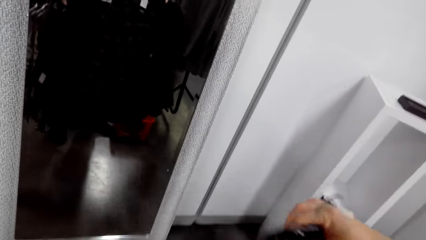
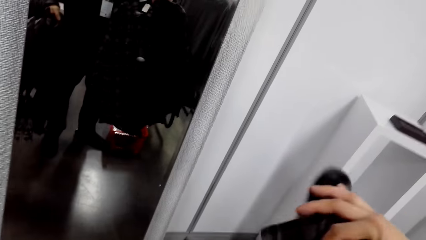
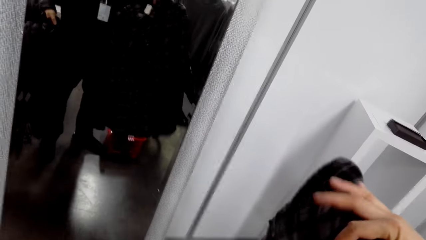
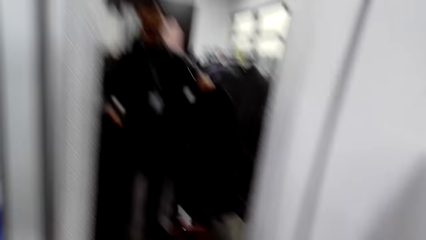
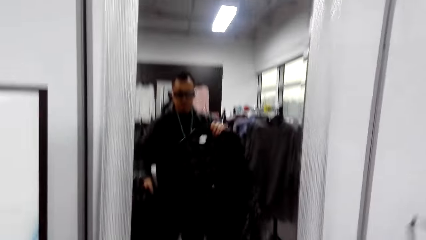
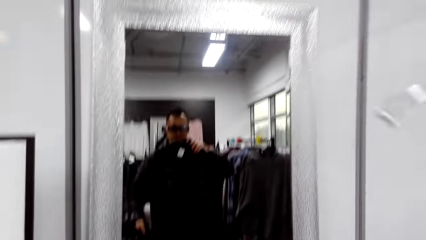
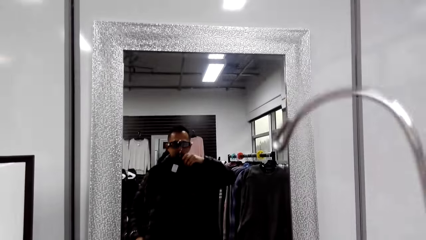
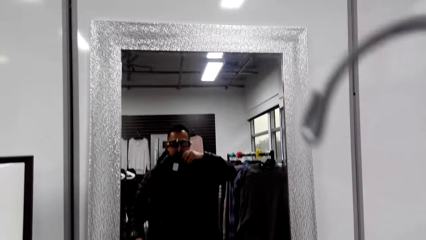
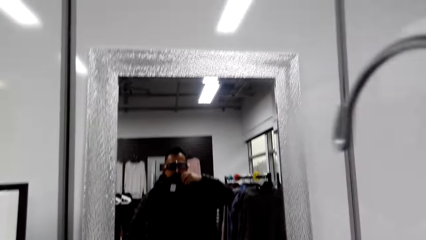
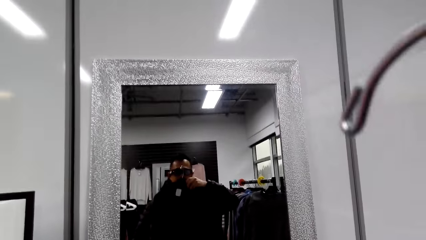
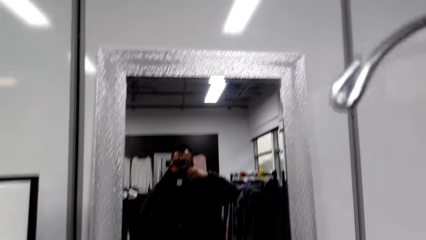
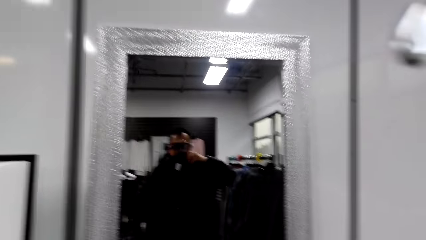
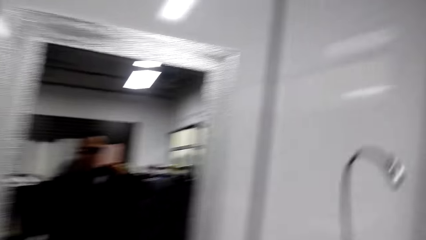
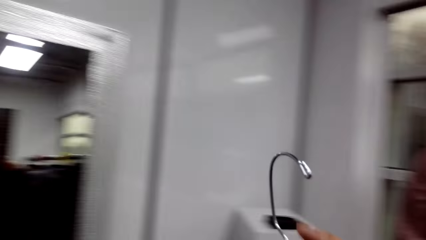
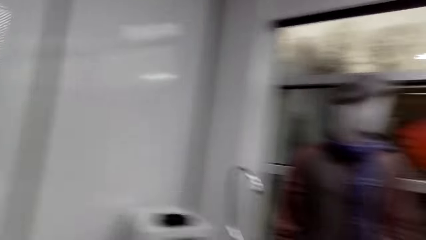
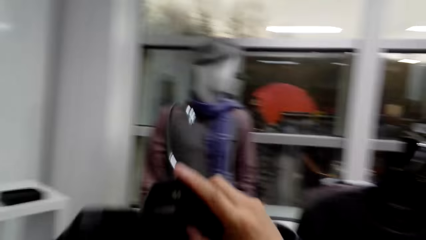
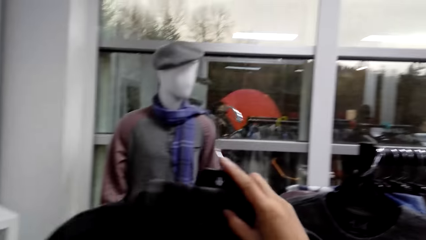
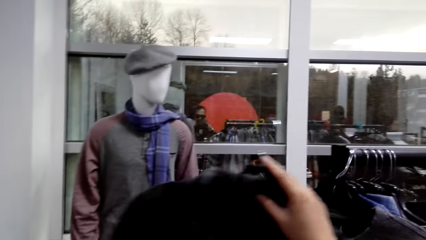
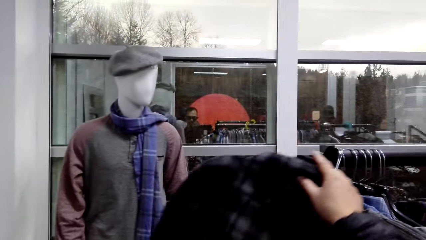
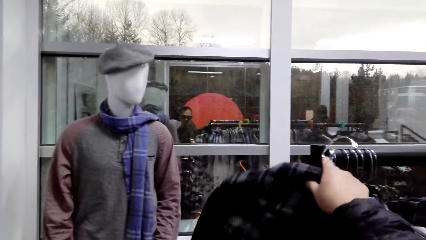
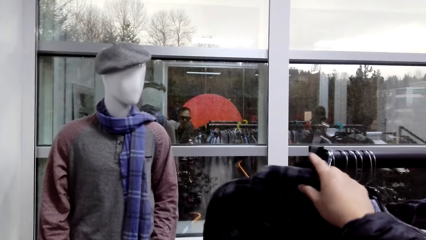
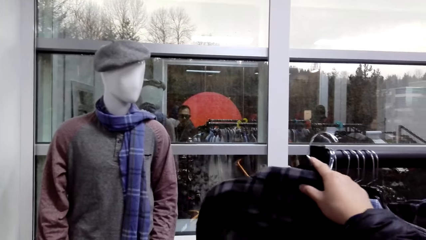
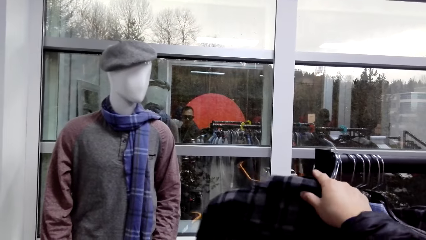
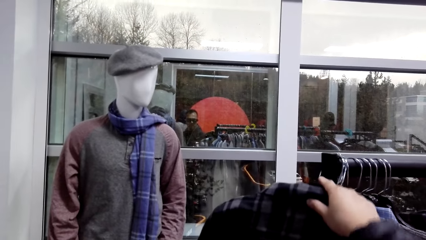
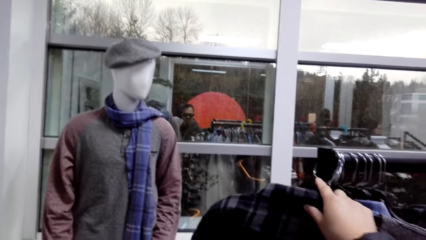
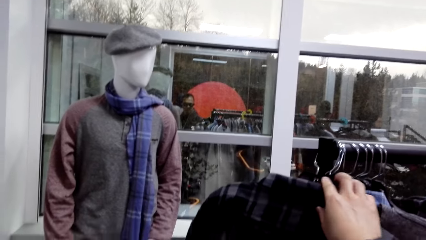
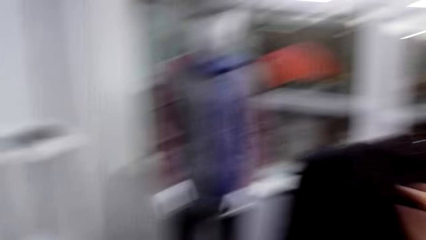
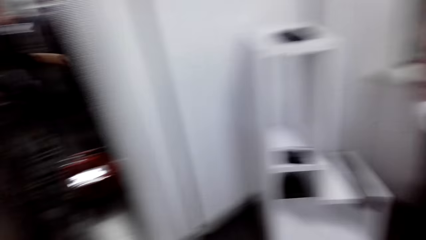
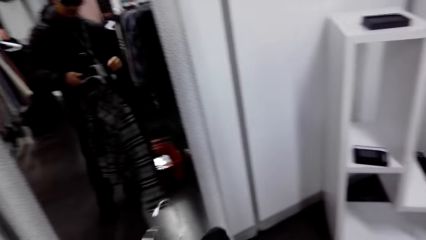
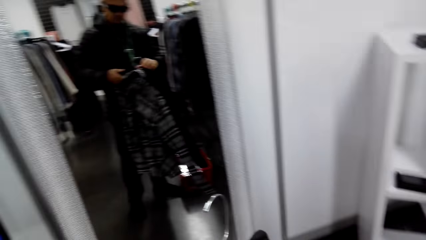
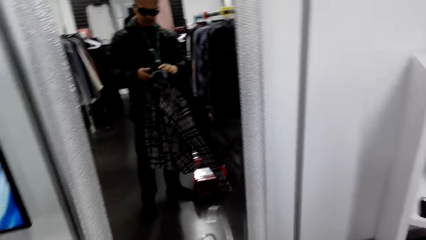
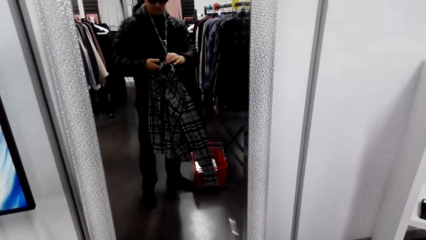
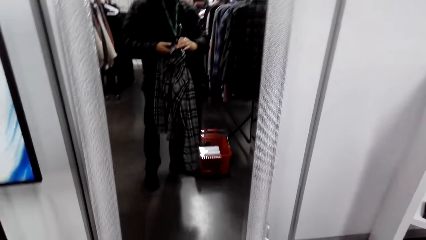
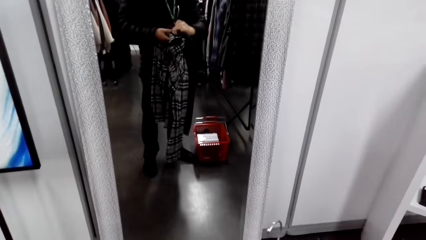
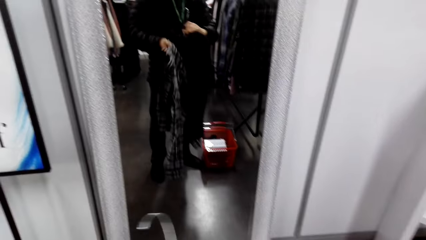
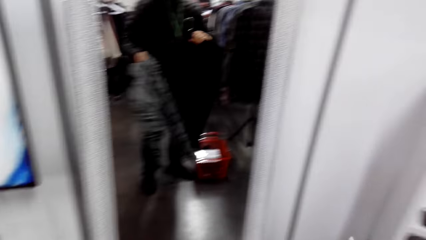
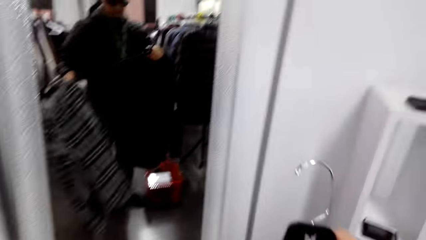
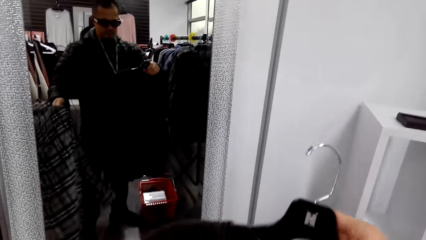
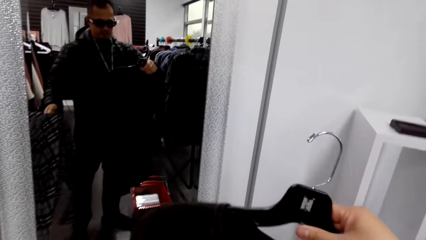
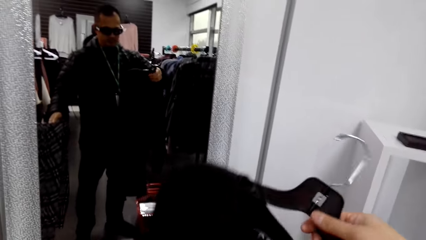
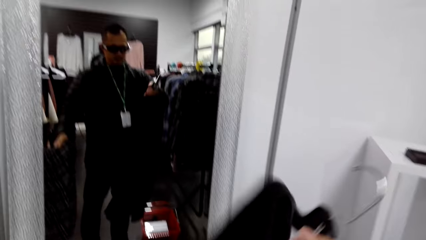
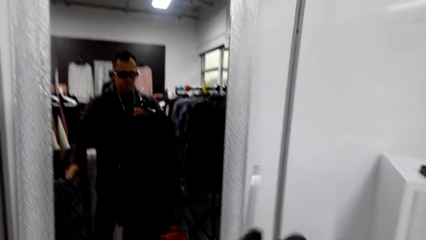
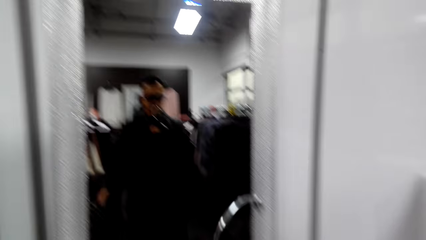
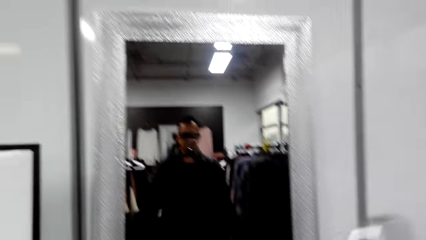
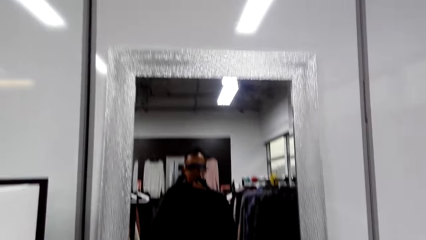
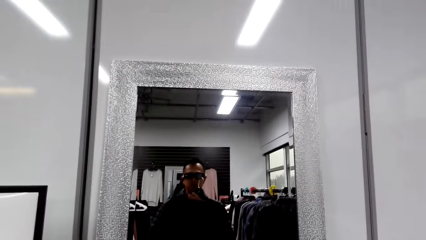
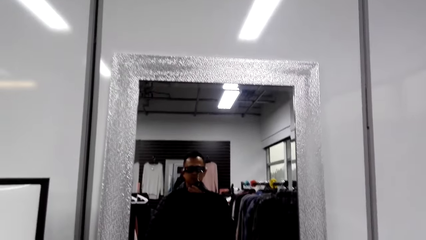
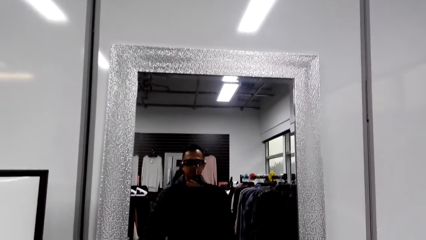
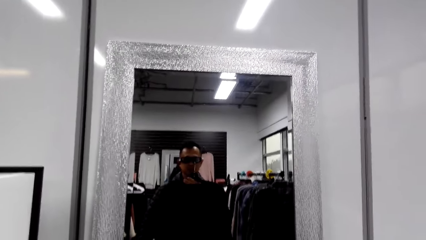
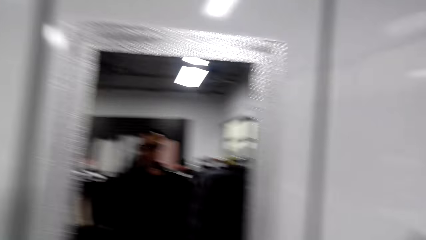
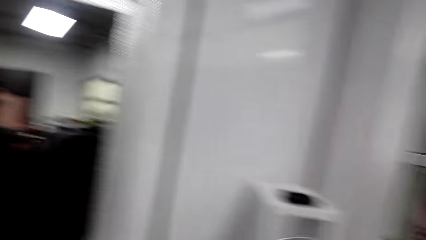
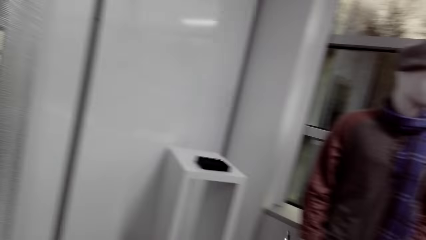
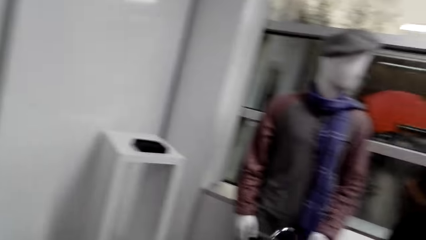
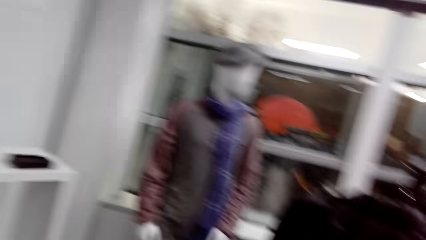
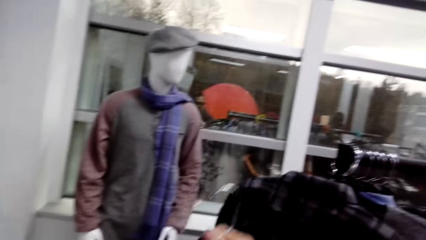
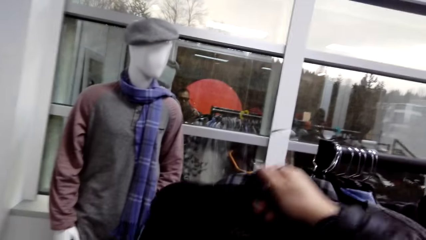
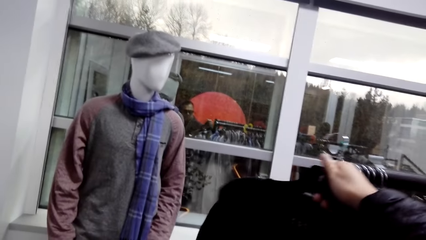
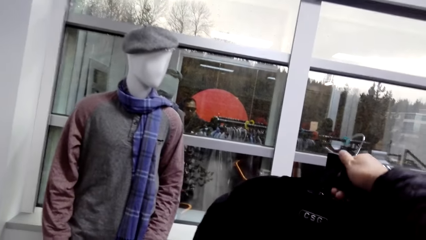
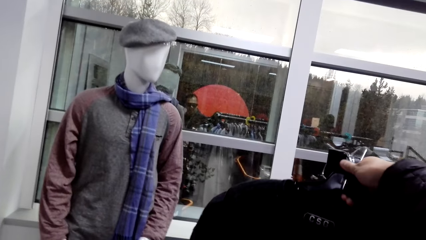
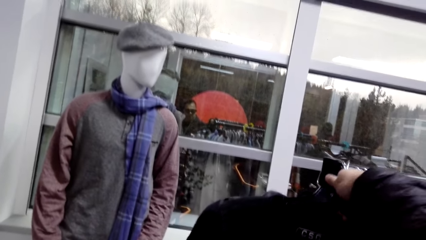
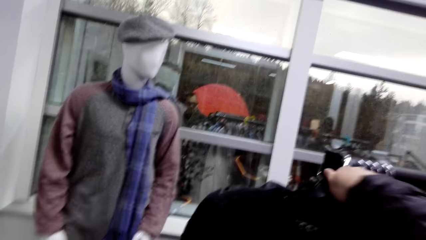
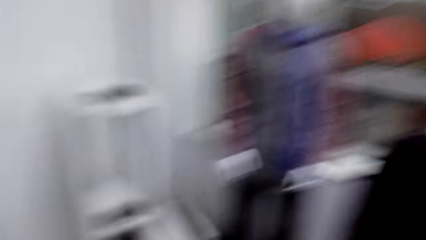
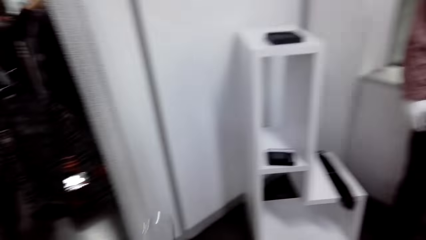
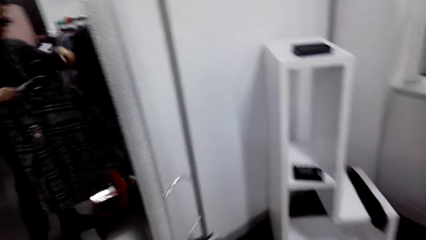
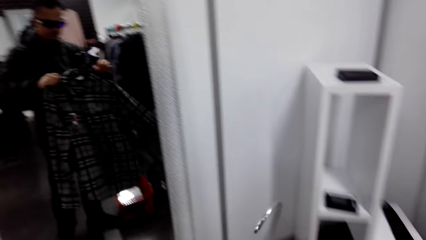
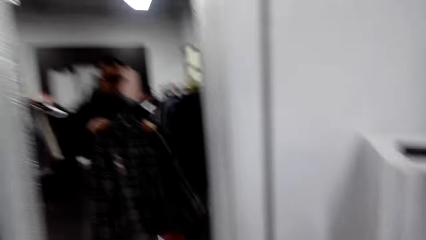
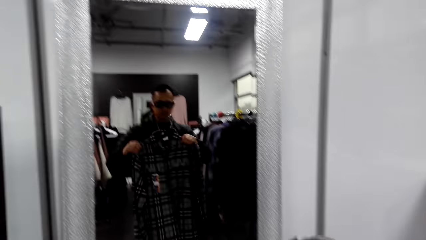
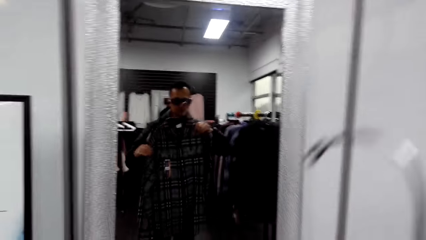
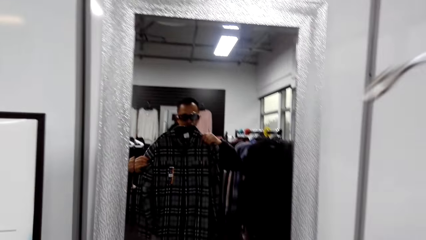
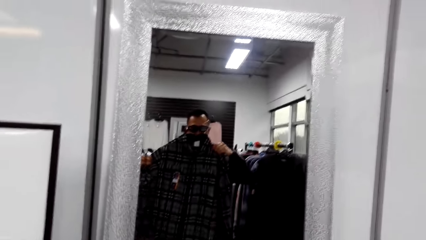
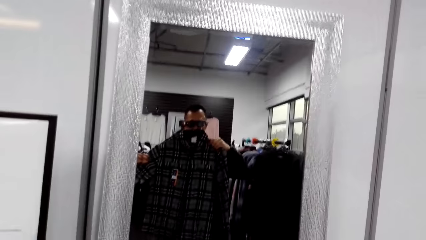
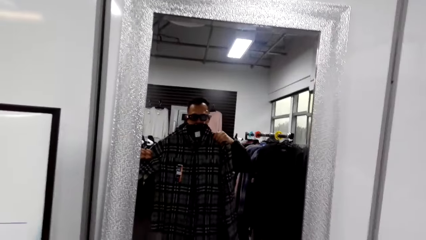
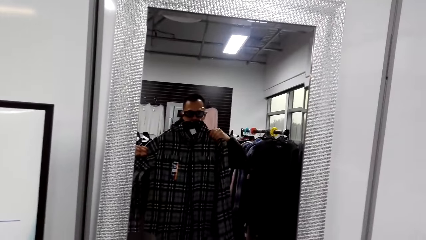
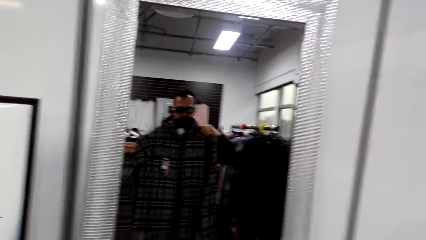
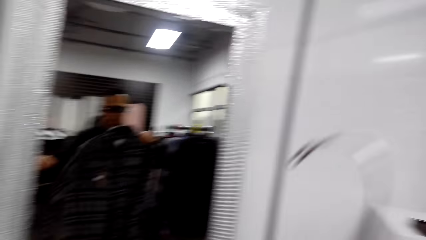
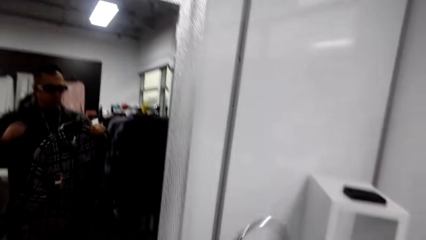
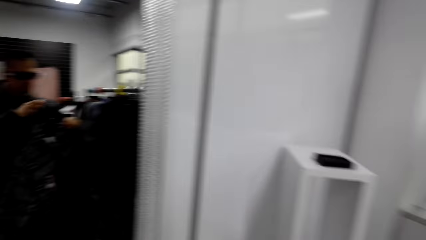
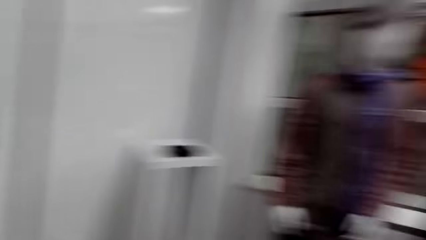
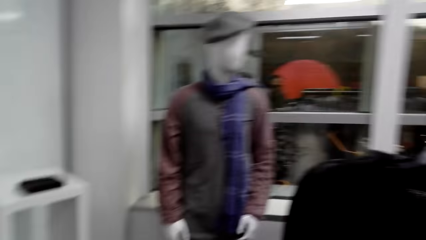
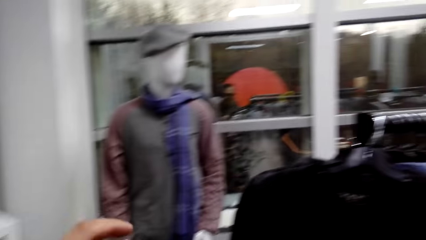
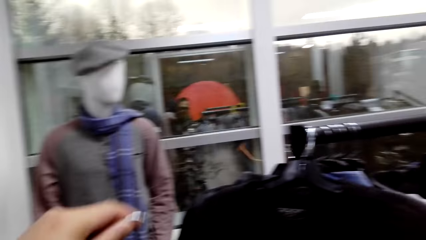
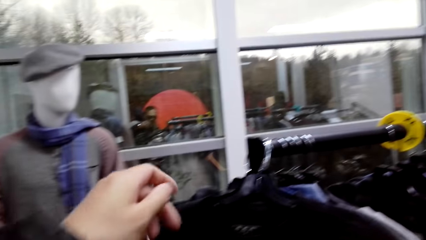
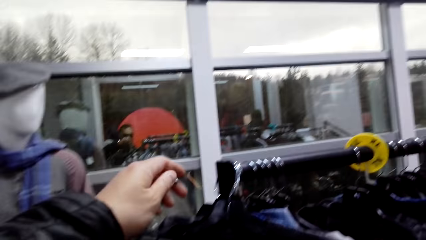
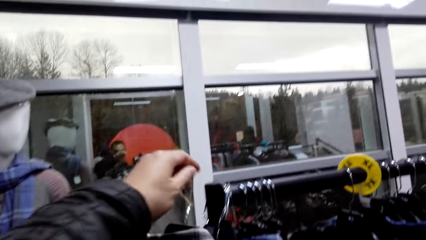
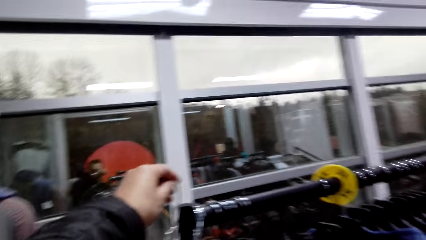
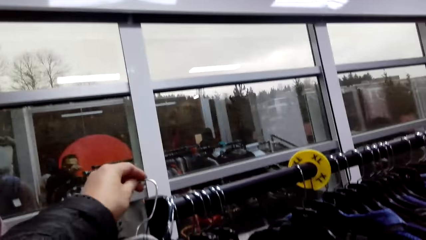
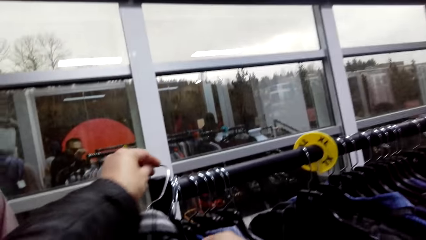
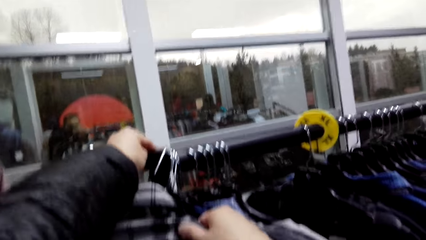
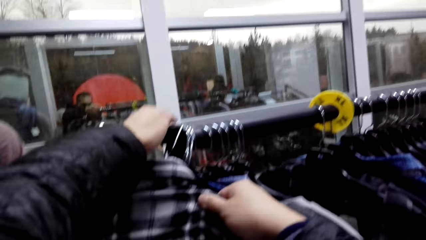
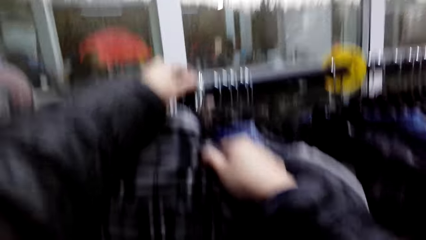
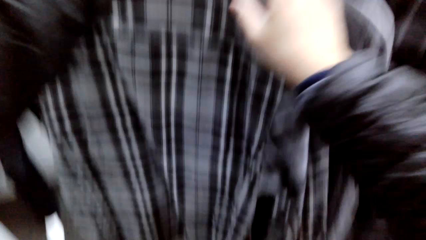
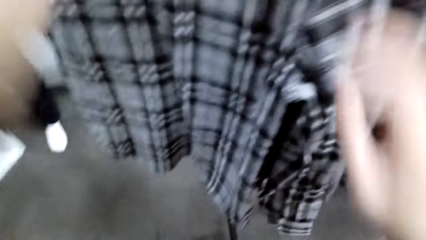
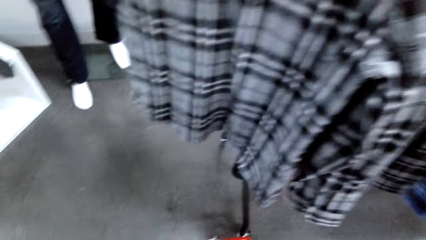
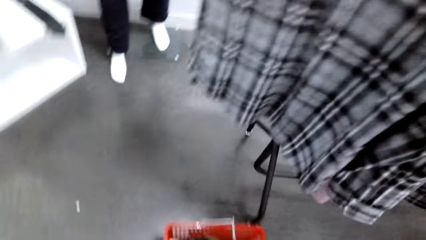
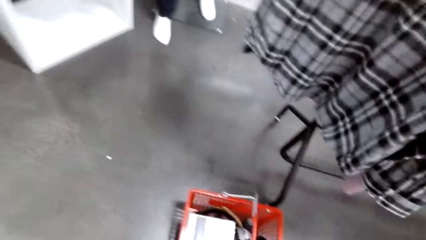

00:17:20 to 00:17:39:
The camera wearer holds shirts. They use the cloth store mirror. They look at the mirror. They hang the shirt on the clothing rail. They use the cloth store mirror. They hold a sweater. They turn around. They hang the sweater on the clothing rail. They hold a shirt. They use the cloth store mirror. They look at the mirror. They hang the shirt on the clothing rail.
